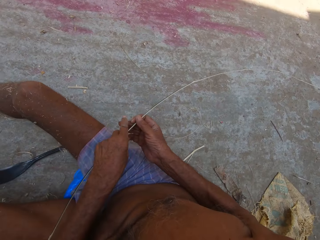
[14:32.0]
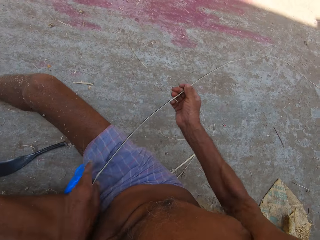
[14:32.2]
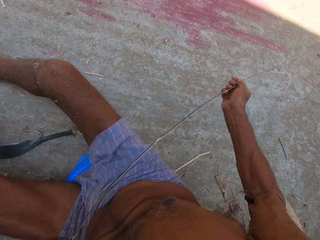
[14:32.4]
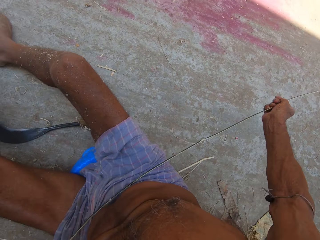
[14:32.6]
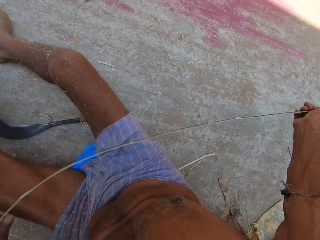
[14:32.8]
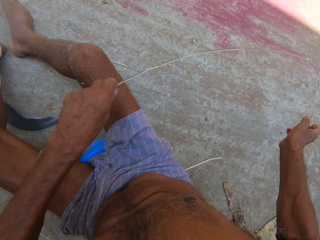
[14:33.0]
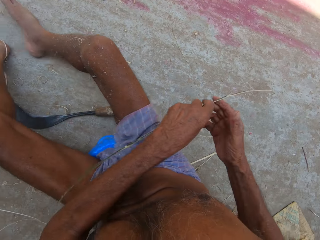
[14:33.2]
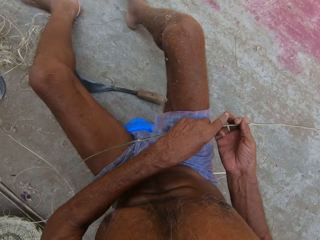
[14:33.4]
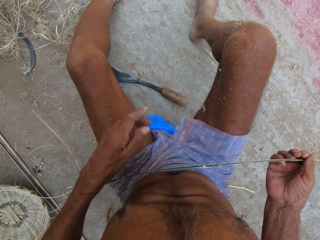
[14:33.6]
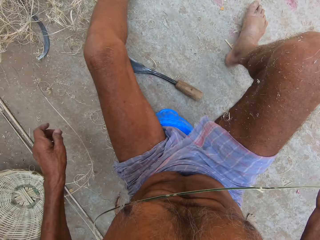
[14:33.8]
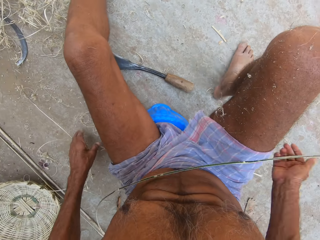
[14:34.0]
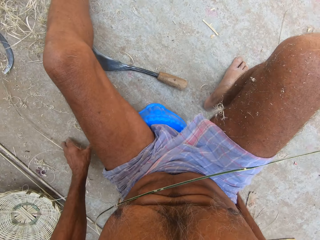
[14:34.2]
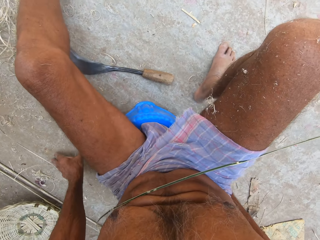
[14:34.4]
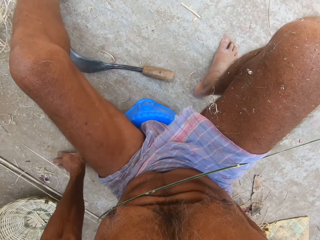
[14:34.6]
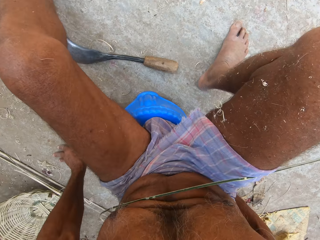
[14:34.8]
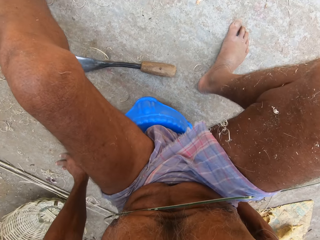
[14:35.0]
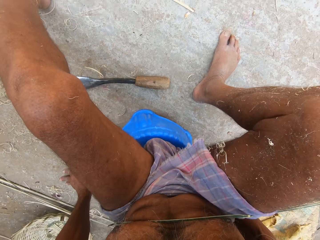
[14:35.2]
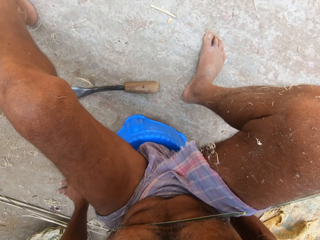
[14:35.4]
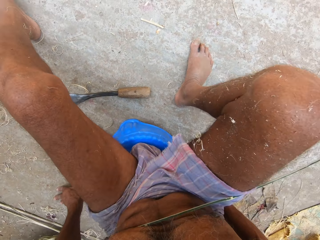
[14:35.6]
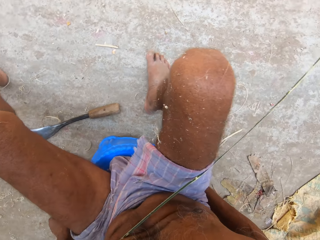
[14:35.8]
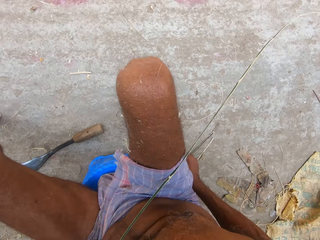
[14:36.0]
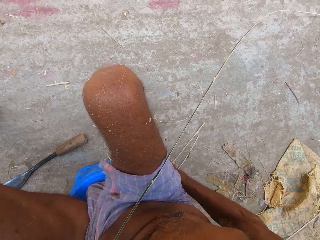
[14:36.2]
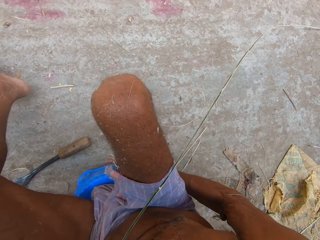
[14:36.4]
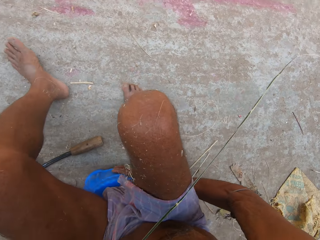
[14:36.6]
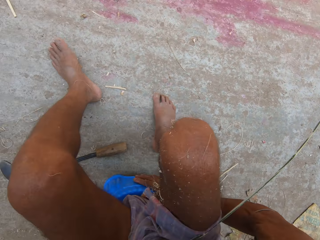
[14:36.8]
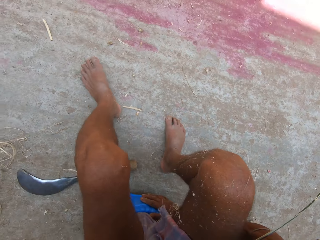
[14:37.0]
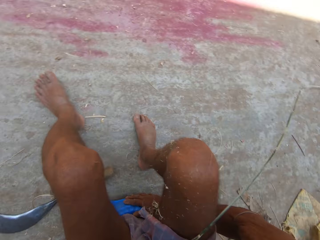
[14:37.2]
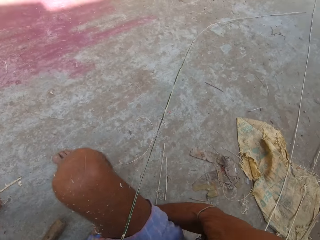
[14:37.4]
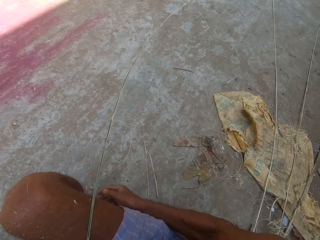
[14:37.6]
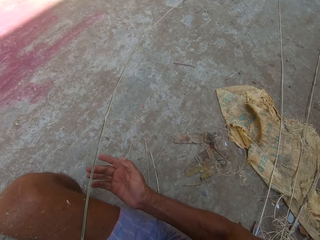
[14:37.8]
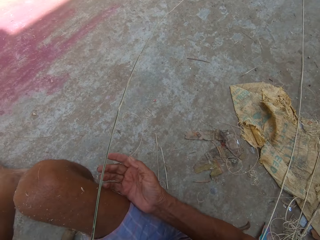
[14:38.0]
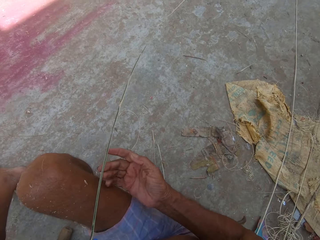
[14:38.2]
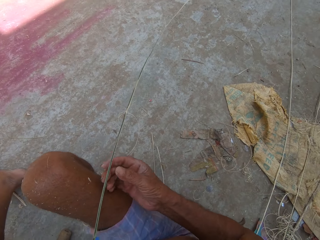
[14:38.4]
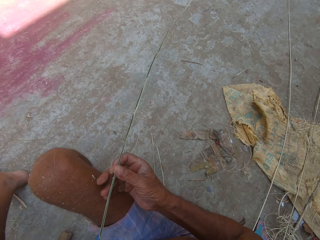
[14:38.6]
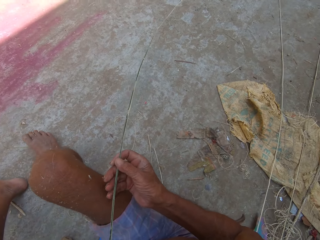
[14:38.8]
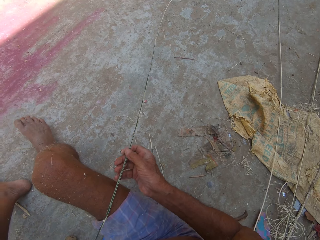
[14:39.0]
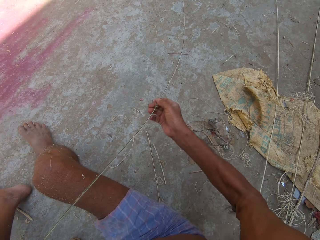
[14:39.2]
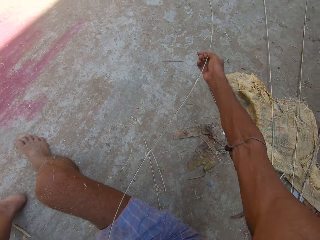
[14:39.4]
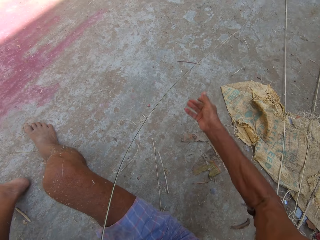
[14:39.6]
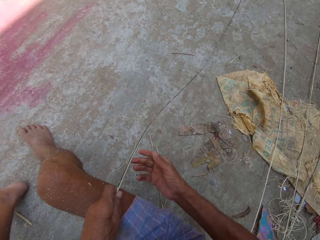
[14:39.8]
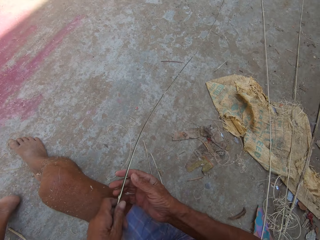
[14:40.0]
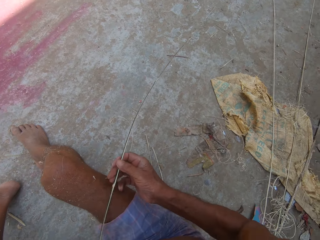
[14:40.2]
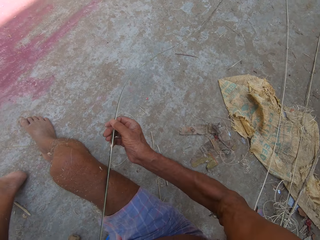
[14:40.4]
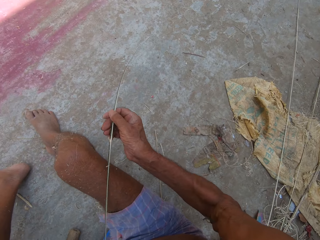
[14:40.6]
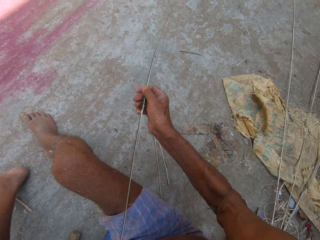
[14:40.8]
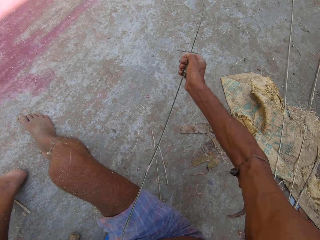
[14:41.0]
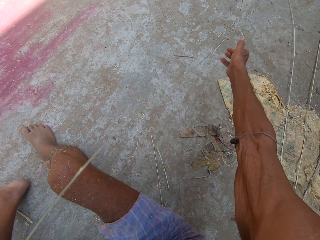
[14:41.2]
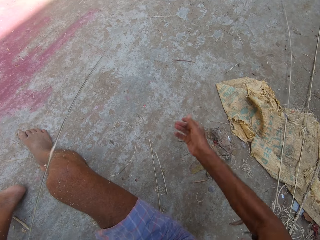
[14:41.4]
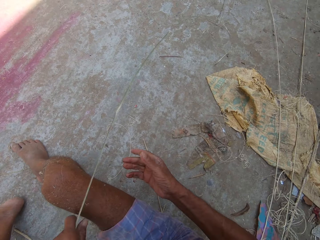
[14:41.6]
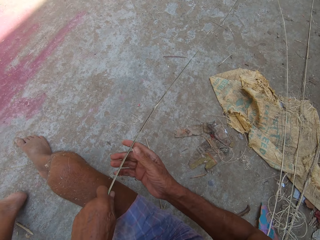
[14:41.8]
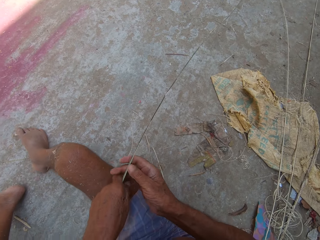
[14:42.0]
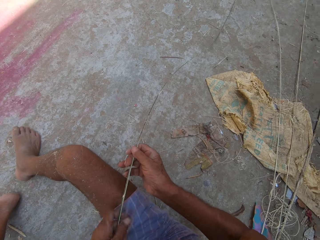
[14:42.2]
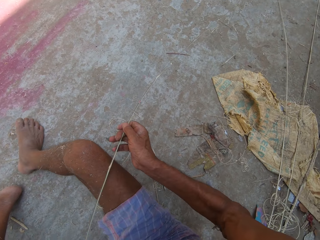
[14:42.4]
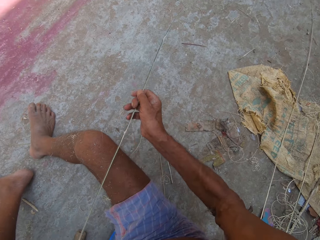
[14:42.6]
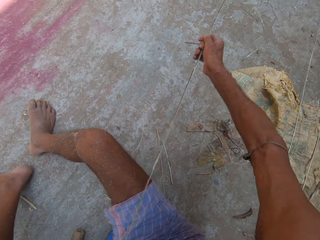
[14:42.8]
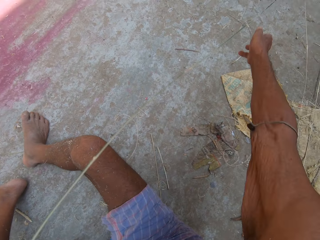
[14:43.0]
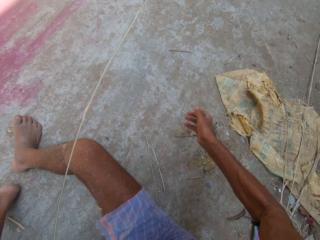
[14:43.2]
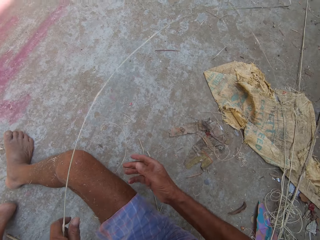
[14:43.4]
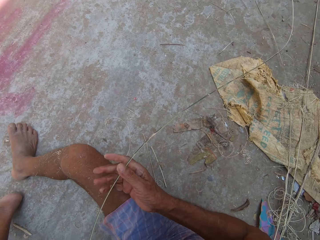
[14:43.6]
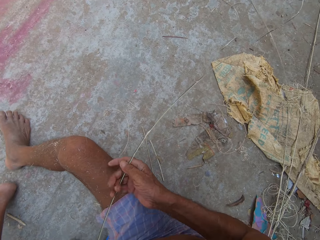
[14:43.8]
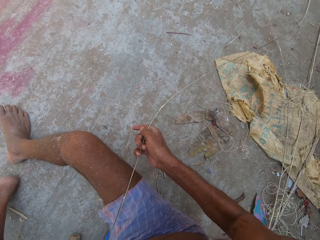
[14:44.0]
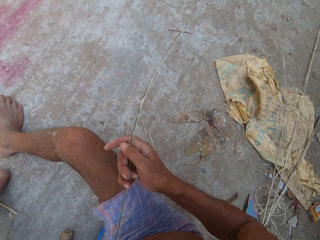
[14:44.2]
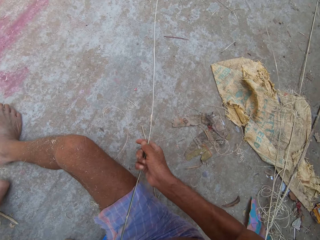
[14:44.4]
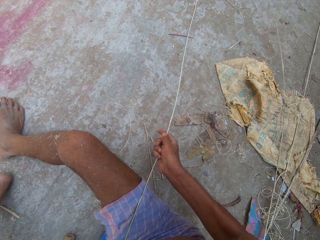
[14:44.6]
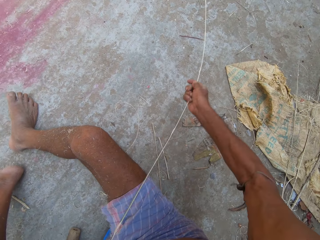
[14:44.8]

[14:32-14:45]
The camera wearer holds the bamboo and touches the bamboo. He drops the bamboo strip with his right hand on his lap. He moves his hands down and places his hands on the ground. He moves his hand, holds the plastic seat, moves his feet and moves his hand up. He picks the bamboo strips from his lap with his right hand. He holds the bamboo. He moves the bamboo strip with both hands. He moves his hand back, touches the bamboo and moves the bamboo.

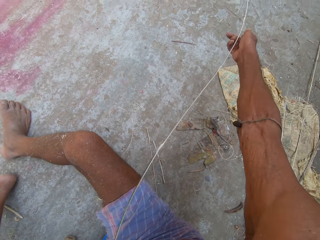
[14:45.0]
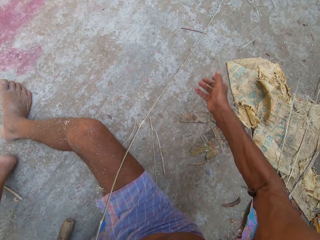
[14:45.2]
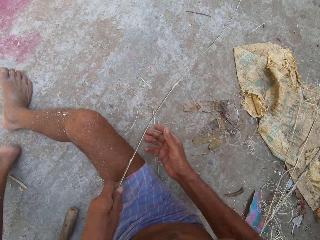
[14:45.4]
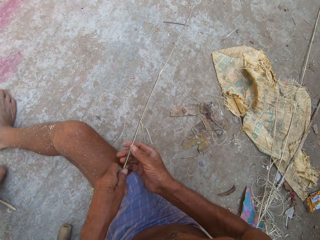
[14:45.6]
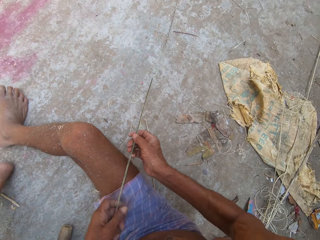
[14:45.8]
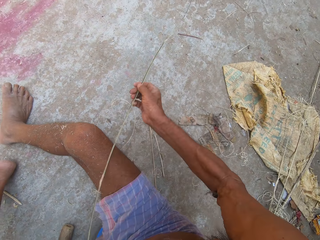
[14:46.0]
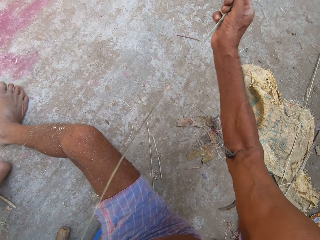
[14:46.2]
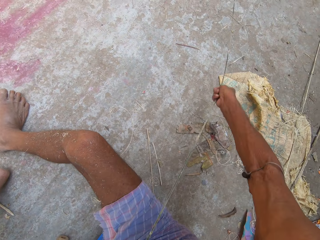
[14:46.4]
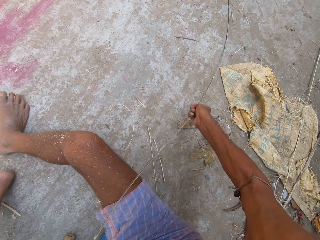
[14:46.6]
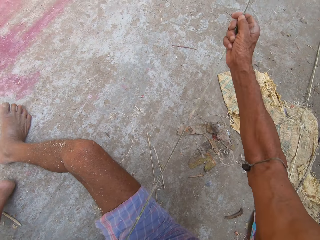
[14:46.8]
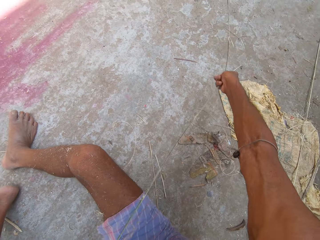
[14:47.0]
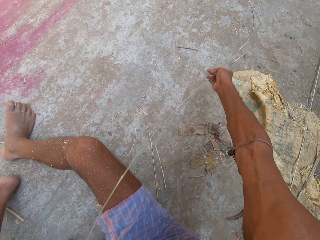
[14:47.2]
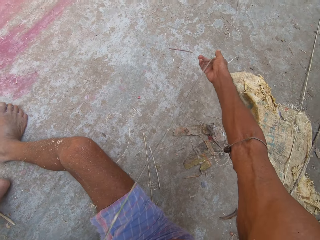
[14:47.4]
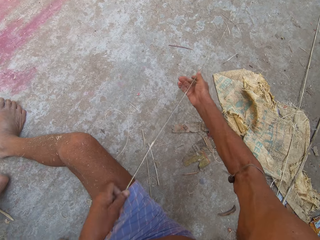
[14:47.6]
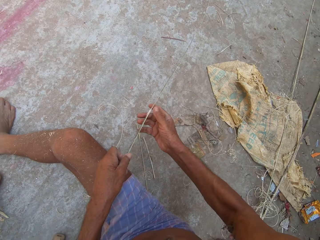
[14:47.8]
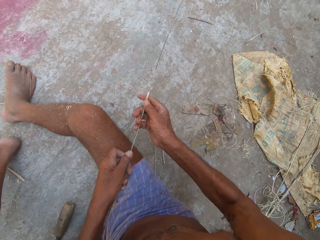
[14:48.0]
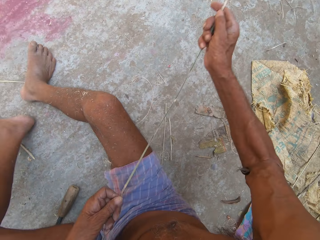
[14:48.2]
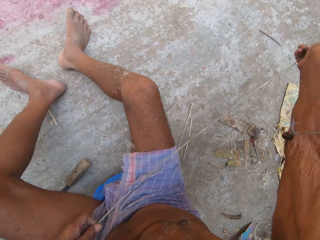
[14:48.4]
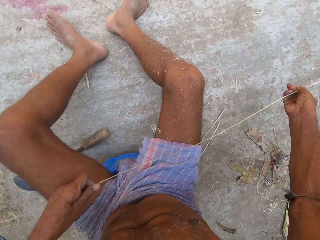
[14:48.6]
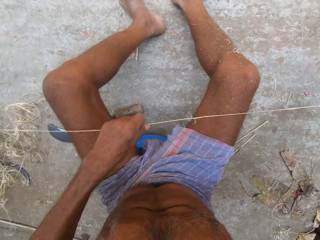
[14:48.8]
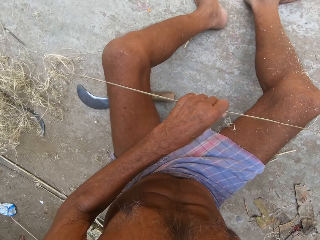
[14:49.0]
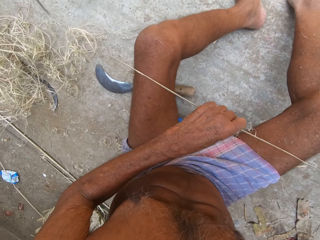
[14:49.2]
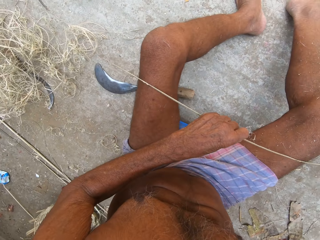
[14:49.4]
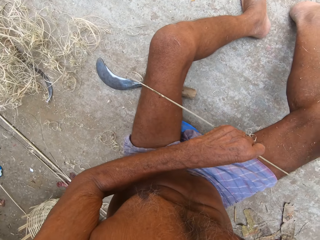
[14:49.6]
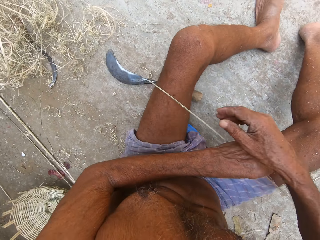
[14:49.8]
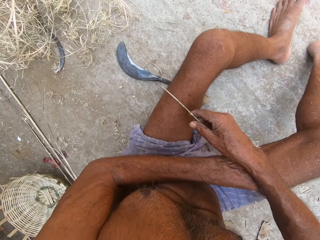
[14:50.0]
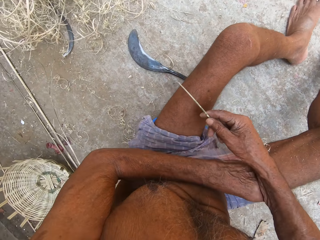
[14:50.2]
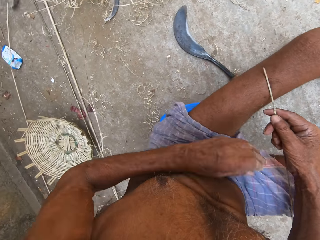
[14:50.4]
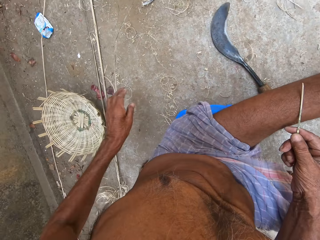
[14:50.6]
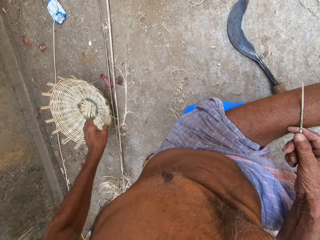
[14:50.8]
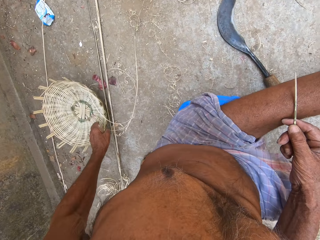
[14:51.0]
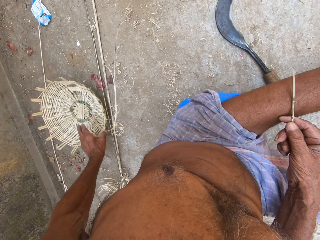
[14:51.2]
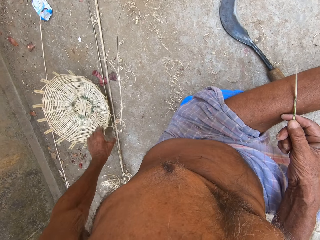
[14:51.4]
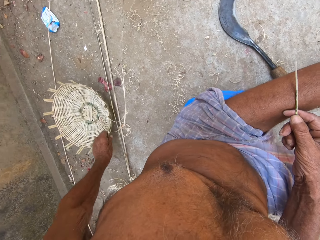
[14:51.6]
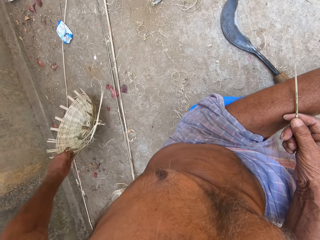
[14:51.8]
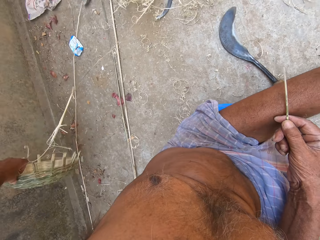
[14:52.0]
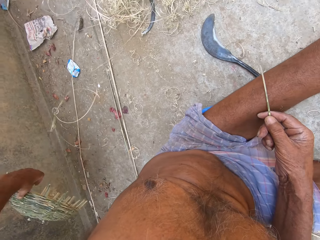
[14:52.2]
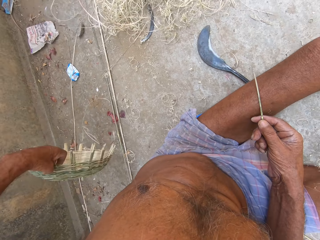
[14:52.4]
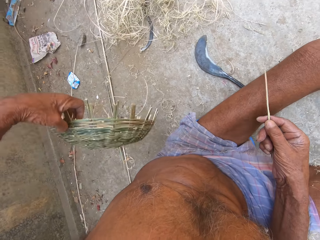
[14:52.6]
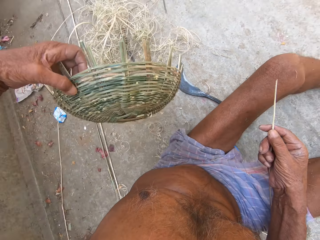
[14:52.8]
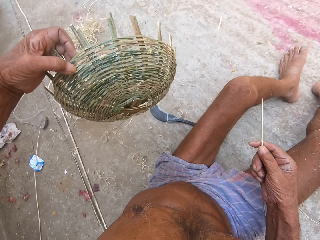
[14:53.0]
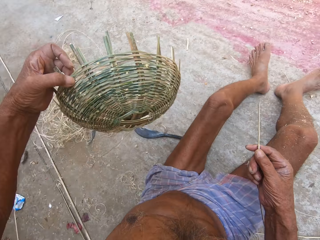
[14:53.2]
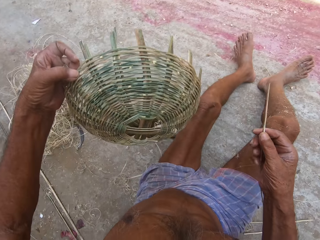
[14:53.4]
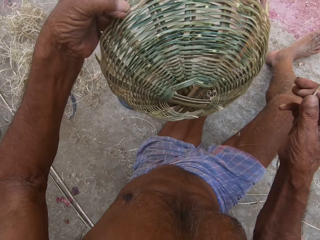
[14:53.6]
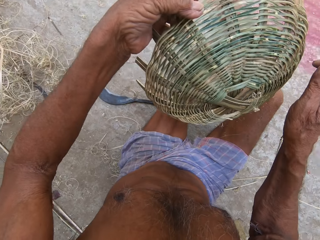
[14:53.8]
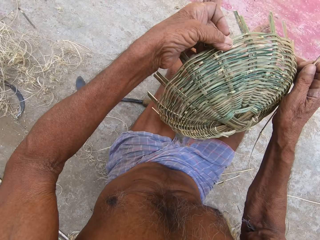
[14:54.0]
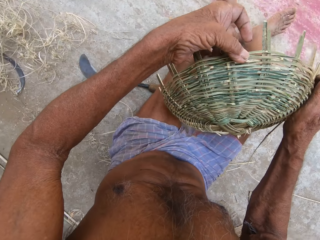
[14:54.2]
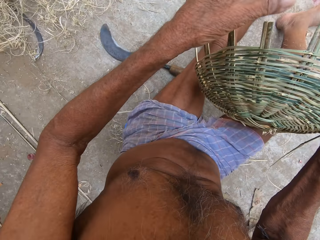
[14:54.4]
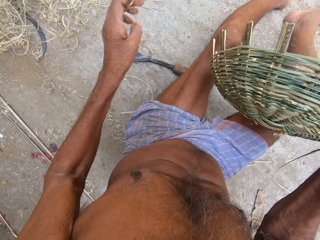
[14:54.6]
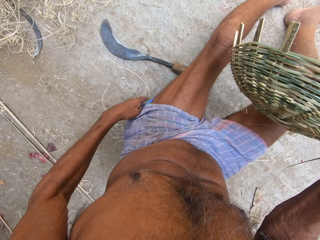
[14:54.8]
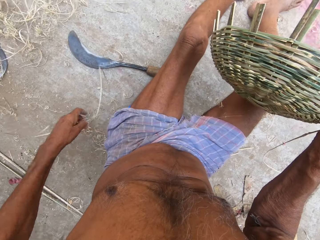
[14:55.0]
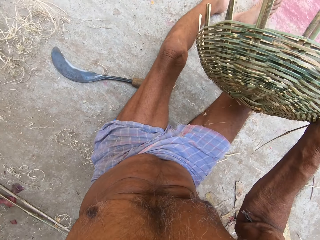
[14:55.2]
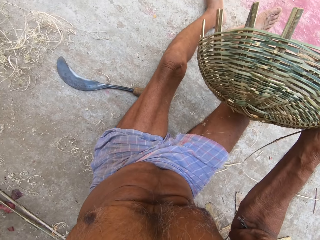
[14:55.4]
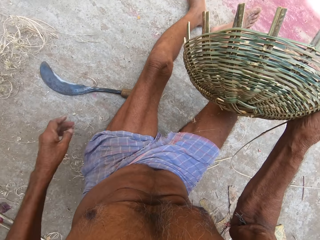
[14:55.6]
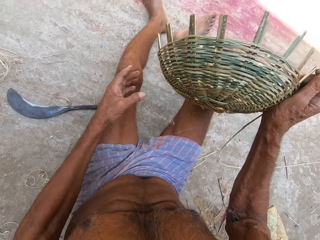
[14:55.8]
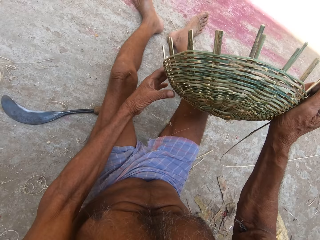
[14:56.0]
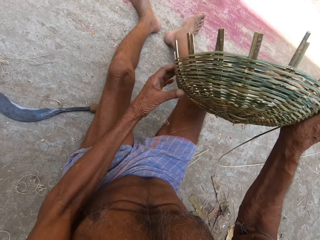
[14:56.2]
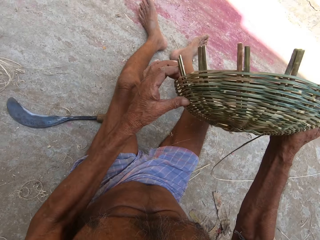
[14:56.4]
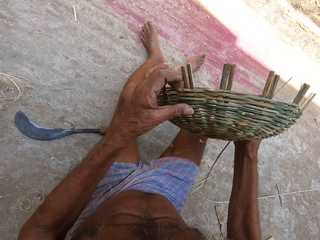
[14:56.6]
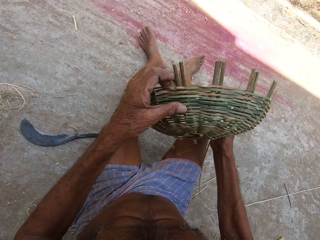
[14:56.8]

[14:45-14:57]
The camera wearer holds the bamboo strip with his right hand. He moves his hand down. He picks up a basket from the floor with his left hand. He holds the basket. He holds the basket with both hands. He holds the basket with his right hand. He moves a bamboo strand on the floor with his left hand. He moves his hand and holds bamboo pieces. He moves his hand up. He holds the basket with both hands.
